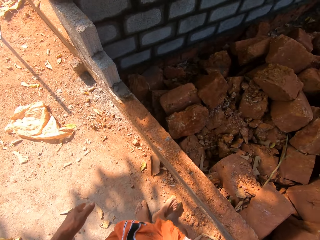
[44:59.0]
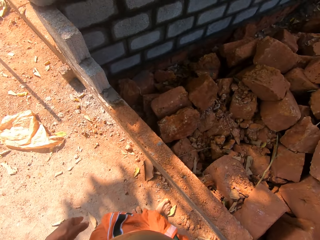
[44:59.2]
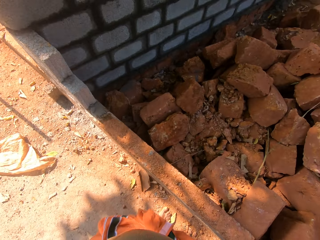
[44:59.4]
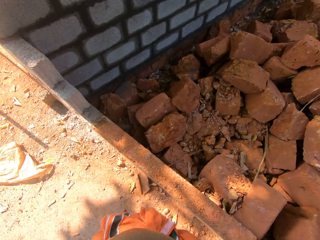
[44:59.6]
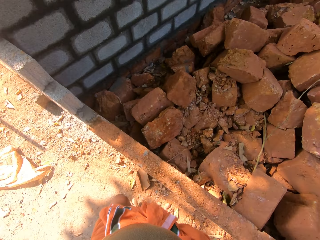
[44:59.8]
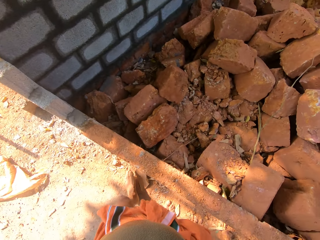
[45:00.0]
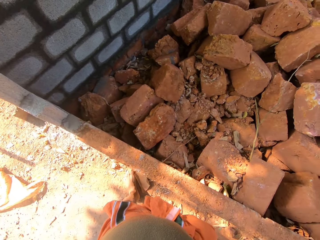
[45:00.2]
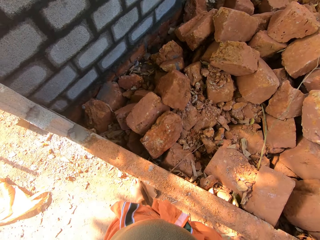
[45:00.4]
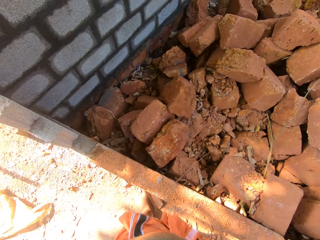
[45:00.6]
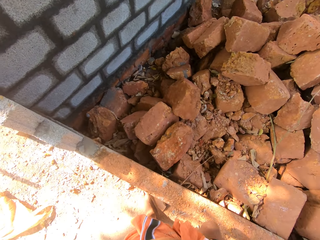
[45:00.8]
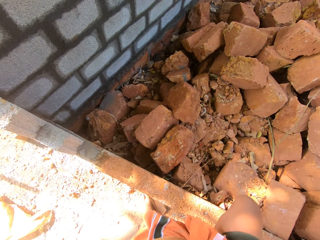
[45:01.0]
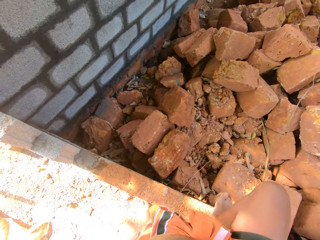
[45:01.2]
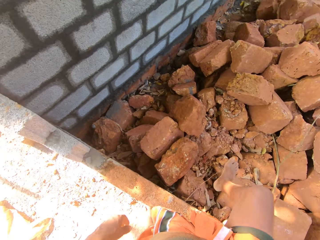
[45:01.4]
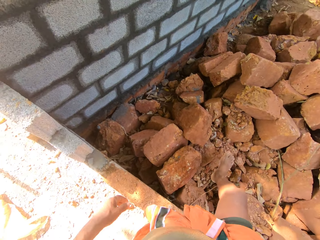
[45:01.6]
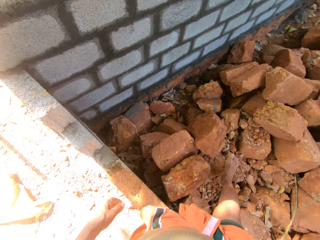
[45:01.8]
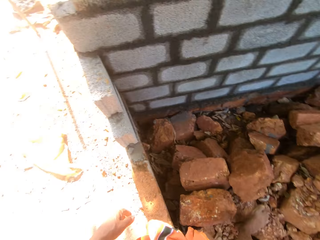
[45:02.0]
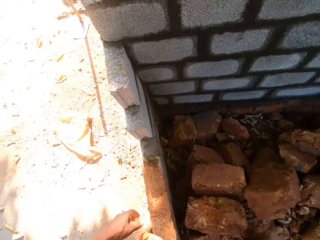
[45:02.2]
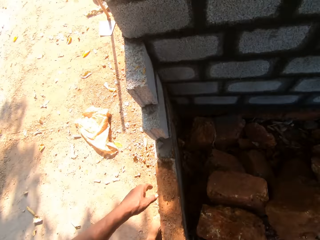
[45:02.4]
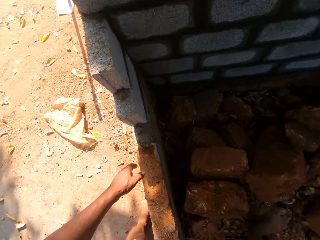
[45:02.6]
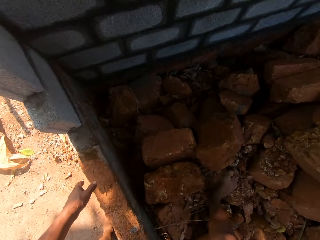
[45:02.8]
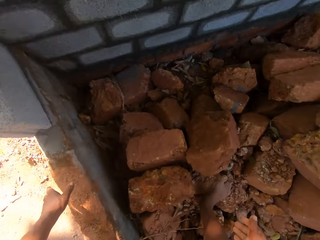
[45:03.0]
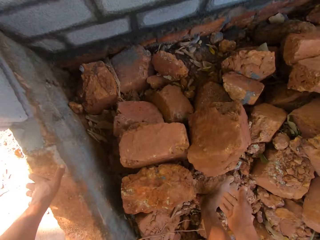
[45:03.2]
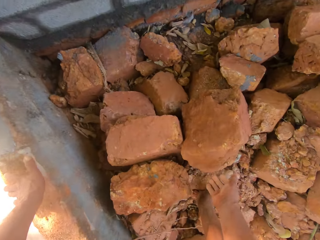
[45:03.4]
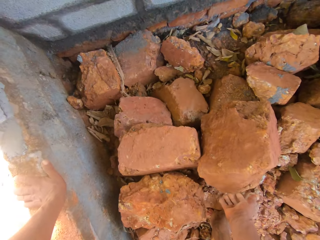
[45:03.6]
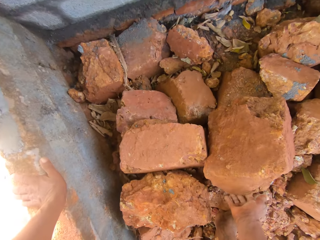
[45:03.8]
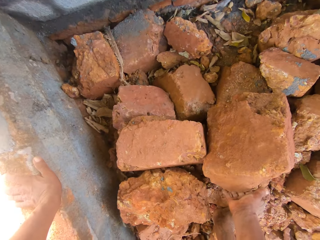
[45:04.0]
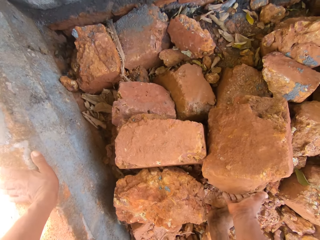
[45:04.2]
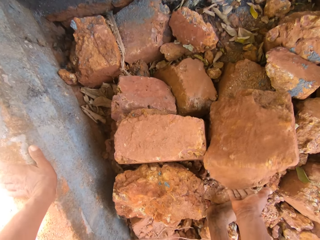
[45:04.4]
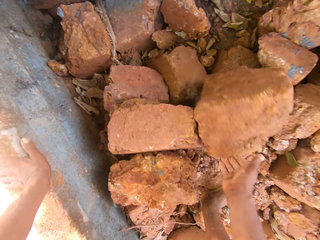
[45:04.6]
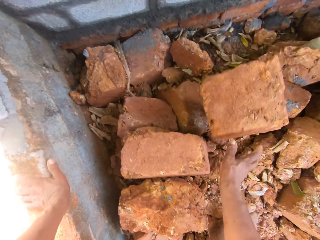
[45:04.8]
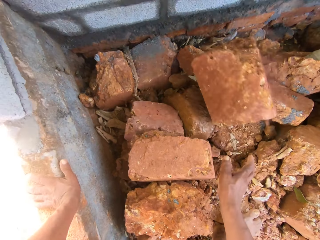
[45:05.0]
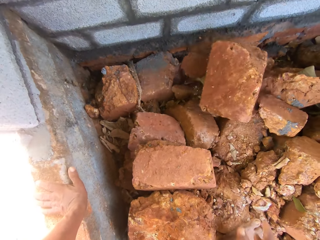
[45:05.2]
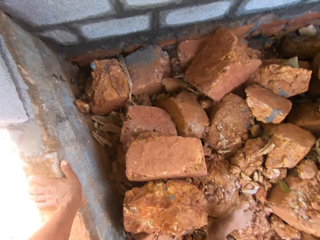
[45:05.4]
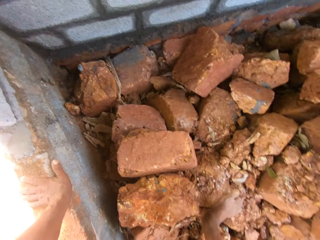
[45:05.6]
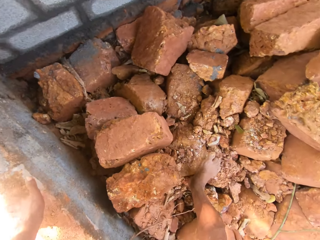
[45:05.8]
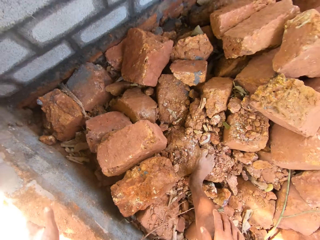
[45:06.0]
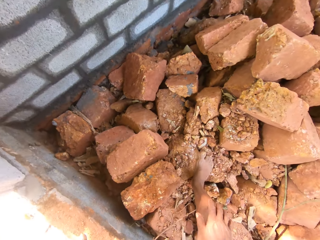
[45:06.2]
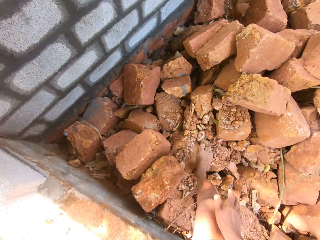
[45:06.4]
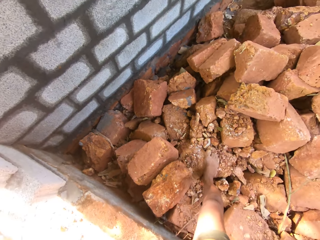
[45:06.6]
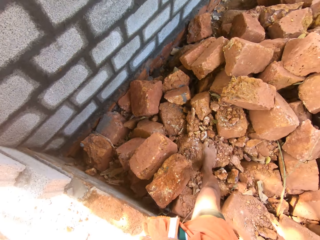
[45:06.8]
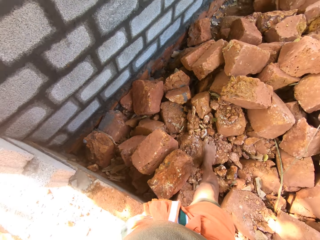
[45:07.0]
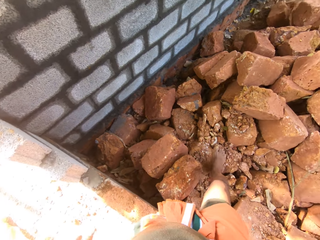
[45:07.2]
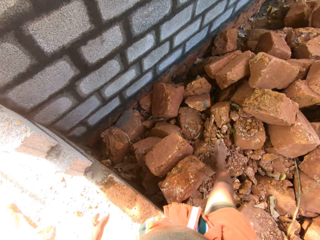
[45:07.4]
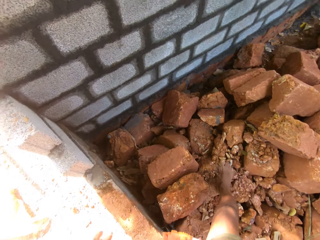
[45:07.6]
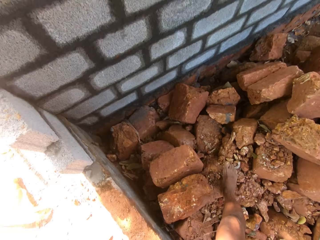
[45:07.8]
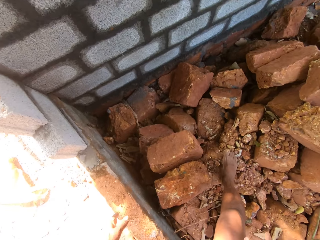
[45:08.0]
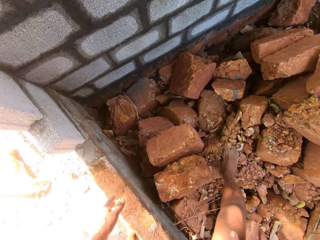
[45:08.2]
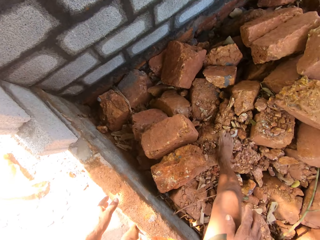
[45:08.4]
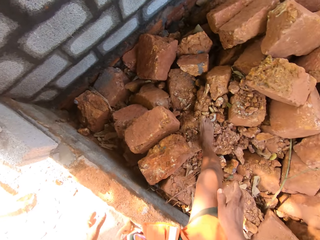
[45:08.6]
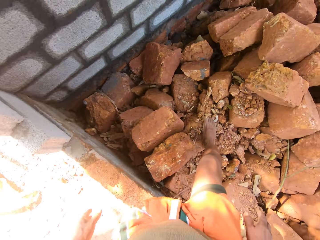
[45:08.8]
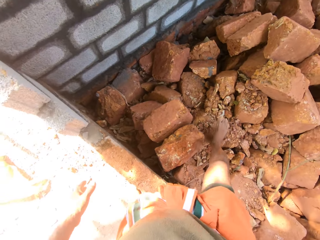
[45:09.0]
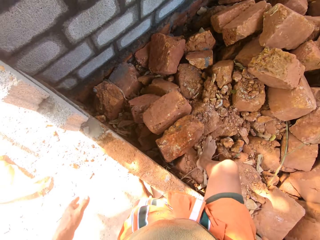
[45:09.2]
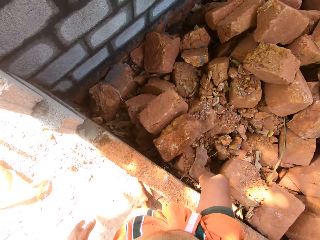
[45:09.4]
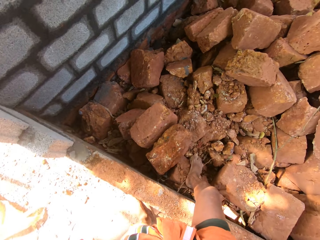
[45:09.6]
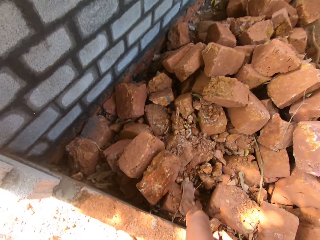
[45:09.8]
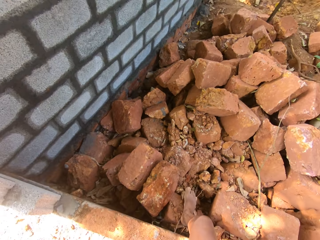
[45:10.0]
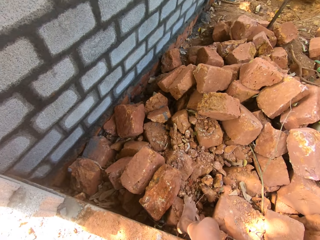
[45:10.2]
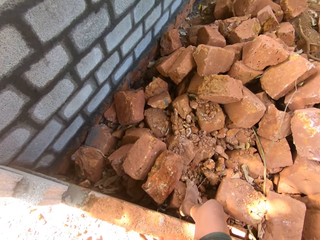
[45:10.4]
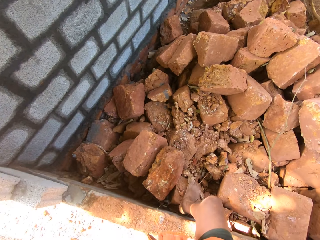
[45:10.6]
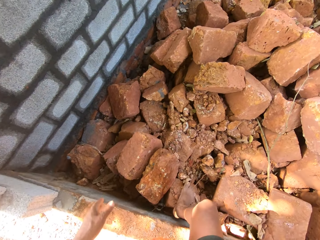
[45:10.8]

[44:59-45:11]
The camera wearer steps on the bricks. He throws the brick from the ground. He moves the brick from the pile of bricks on the ground with his right hand.

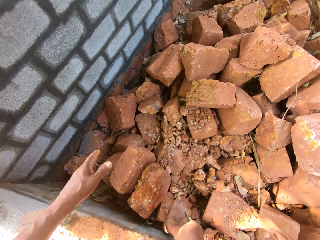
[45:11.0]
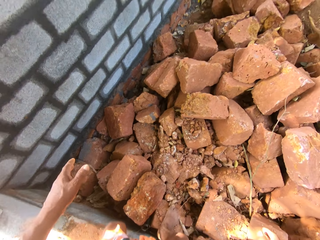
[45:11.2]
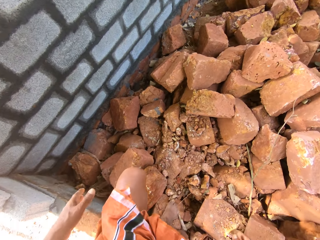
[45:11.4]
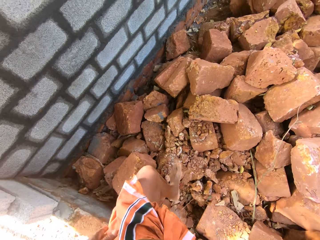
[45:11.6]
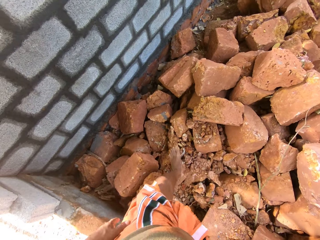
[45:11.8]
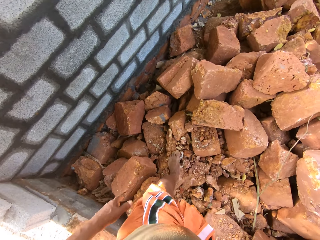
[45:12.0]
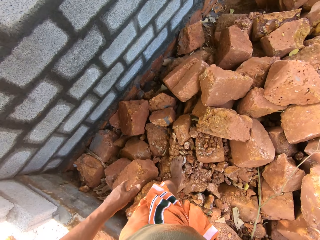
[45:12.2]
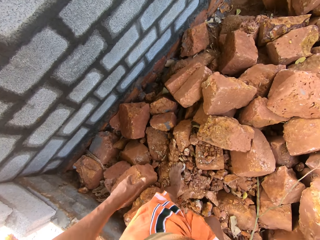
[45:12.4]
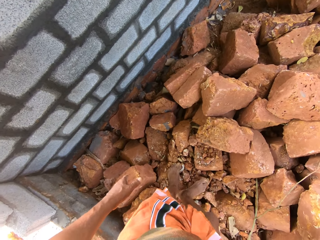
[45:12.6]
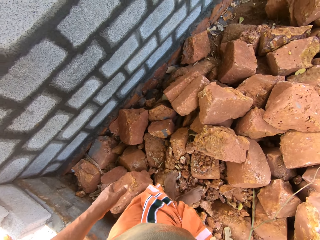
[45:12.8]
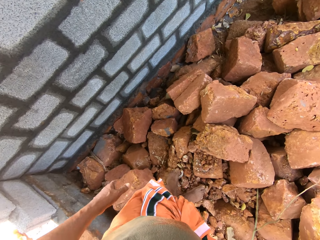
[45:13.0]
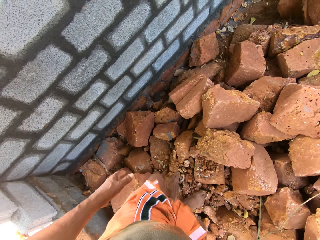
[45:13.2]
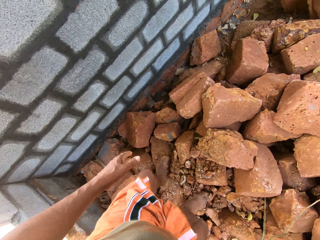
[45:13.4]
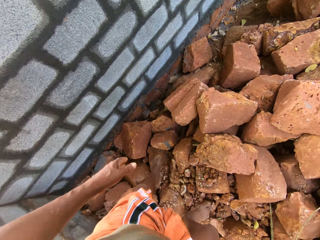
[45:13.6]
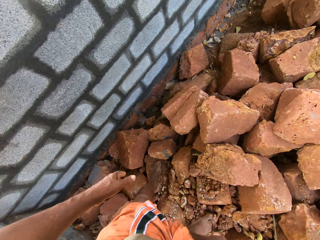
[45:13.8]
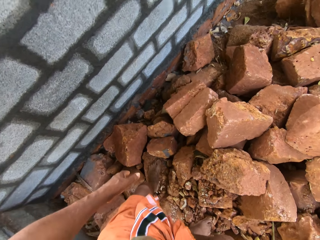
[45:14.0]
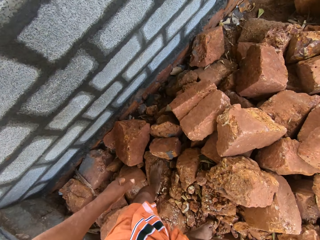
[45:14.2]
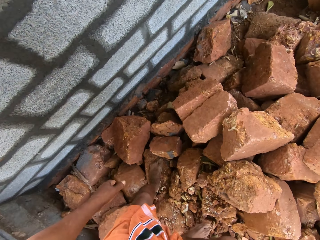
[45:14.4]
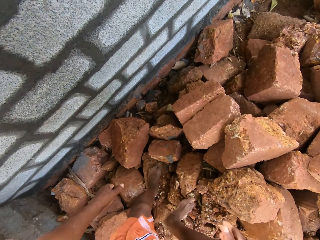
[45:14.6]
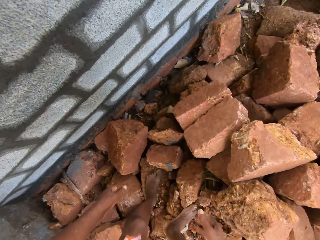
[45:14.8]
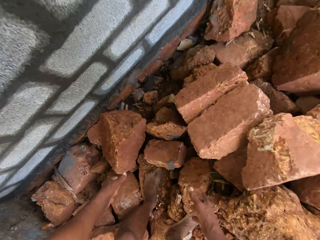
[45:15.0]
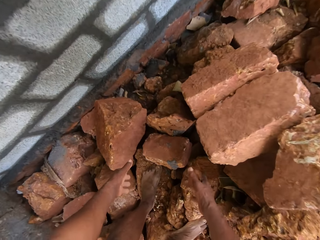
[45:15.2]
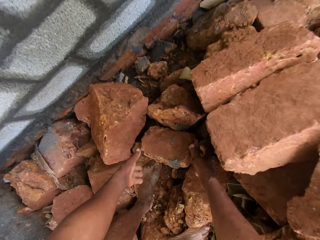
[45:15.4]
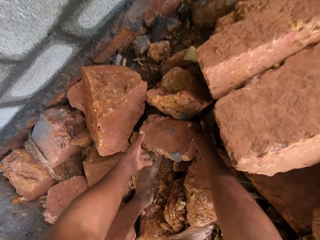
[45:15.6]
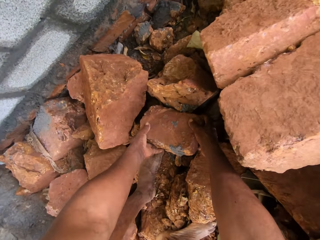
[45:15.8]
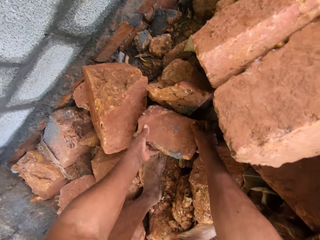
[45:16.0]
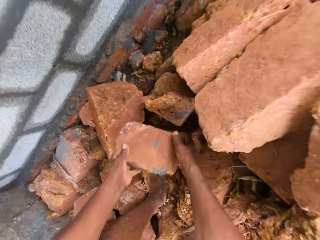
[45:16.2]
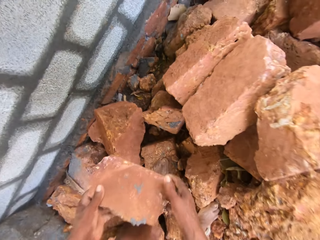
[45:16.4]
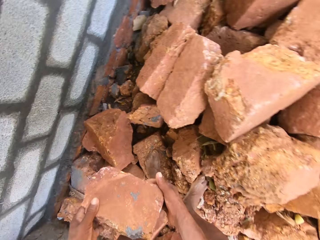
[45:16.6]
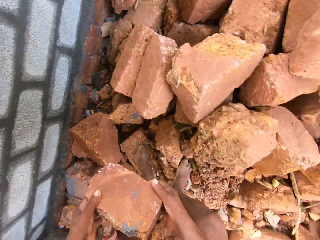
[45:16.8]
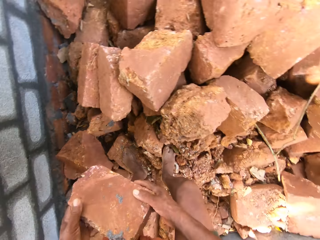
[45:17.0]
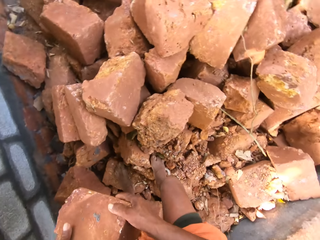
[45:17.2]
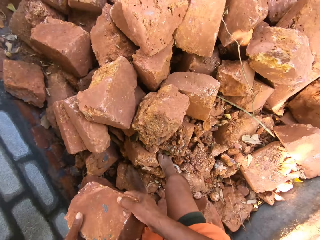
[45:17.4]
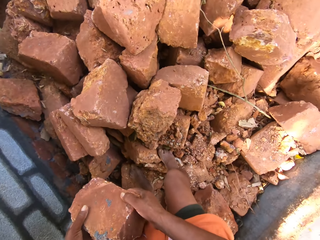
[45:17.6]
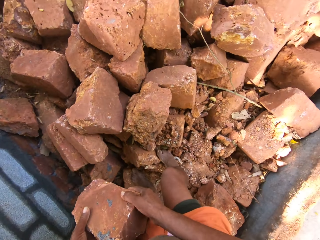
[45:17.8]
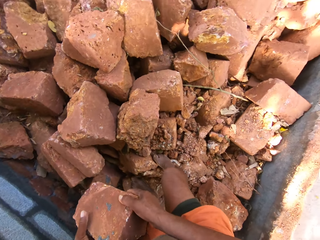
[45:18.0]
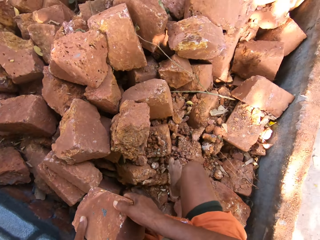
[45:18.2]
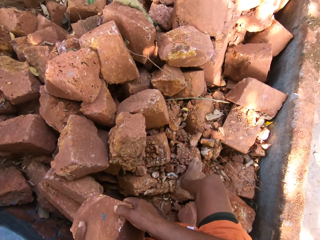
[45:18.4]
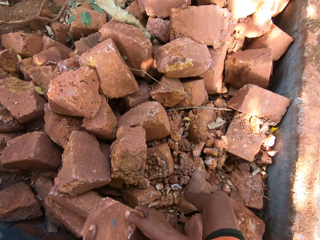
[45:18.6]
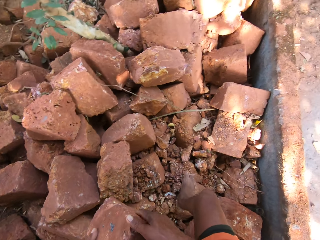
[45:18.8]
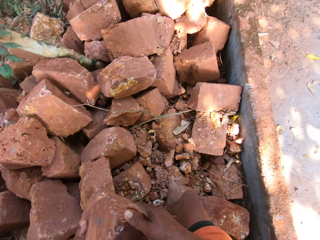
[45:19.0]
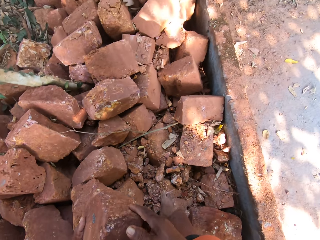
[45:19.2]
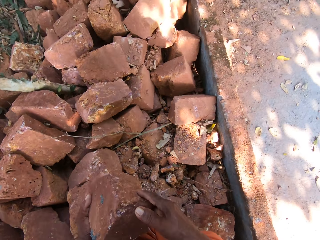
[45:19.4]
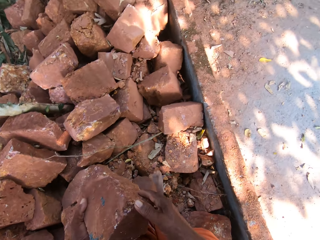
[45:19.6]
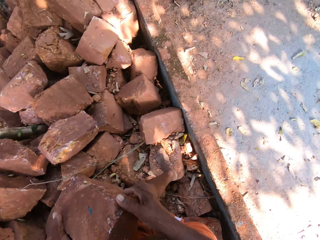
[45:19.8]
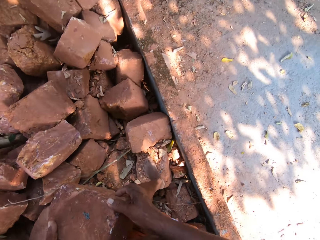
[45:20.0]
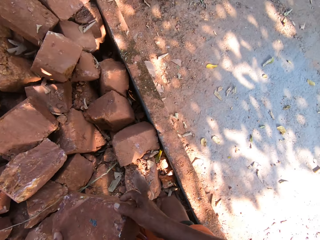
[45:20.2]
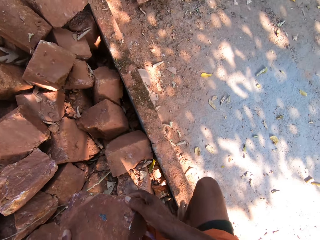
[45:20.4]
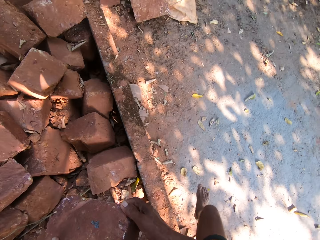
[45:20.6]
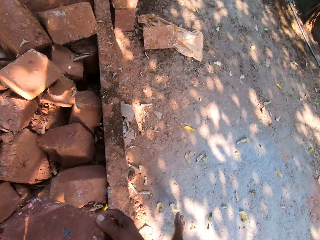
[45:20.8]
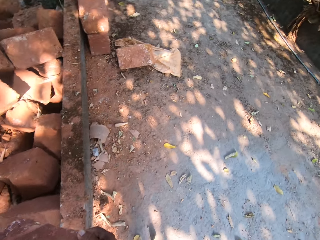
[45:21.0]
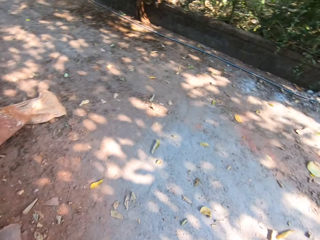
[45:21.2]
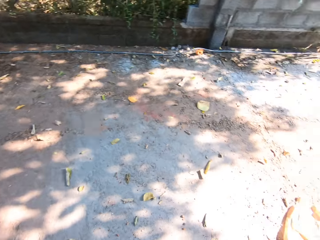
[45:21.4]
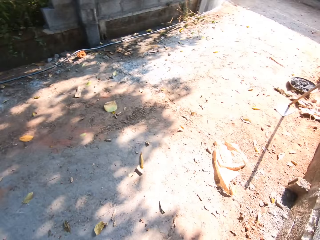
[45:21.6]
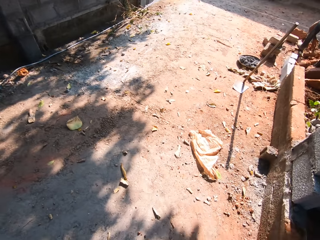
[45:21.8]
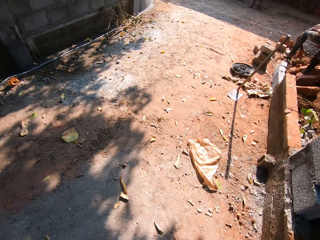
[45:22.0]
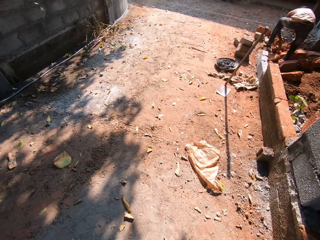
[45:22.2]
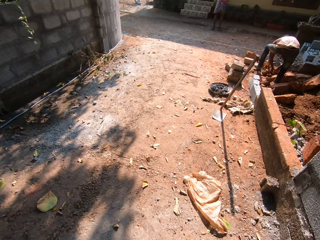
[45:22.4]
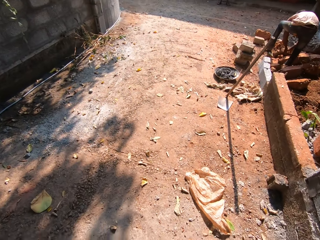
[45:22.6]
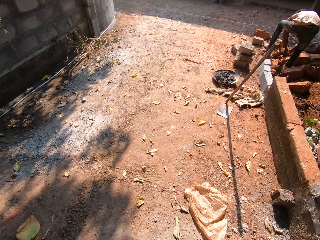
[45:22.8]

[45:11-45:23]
The camera wearer lifts a stone from the ground with both hands. He walks around the construction.
